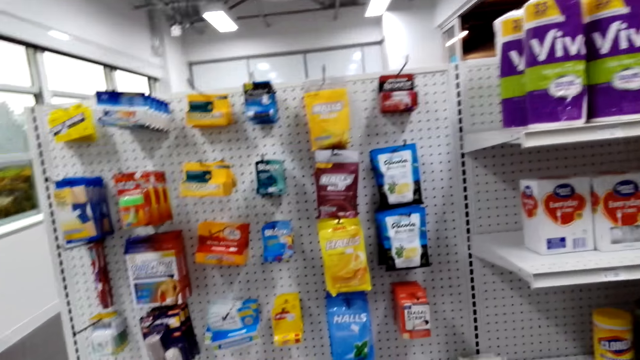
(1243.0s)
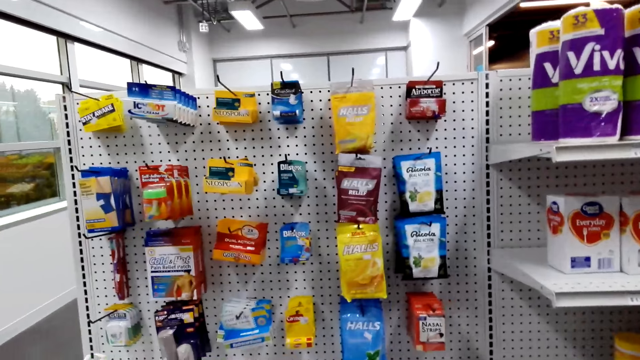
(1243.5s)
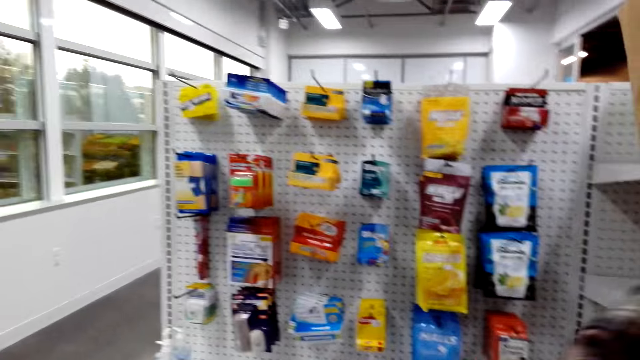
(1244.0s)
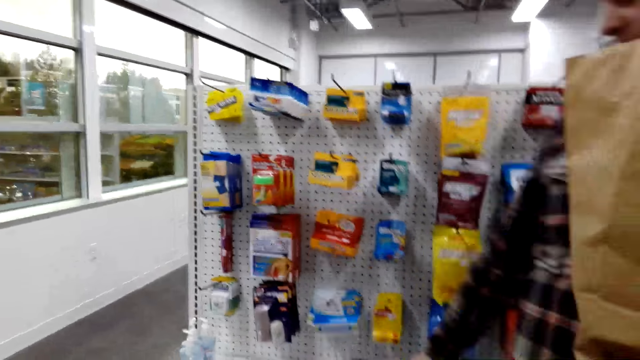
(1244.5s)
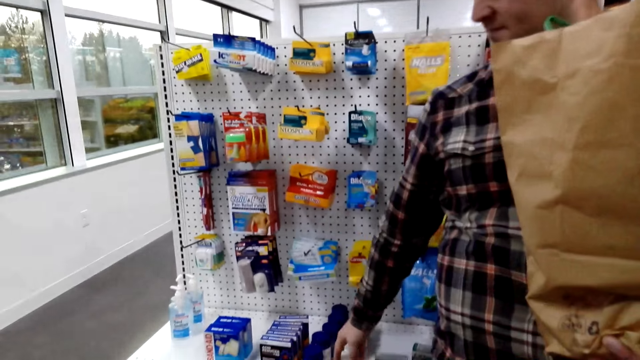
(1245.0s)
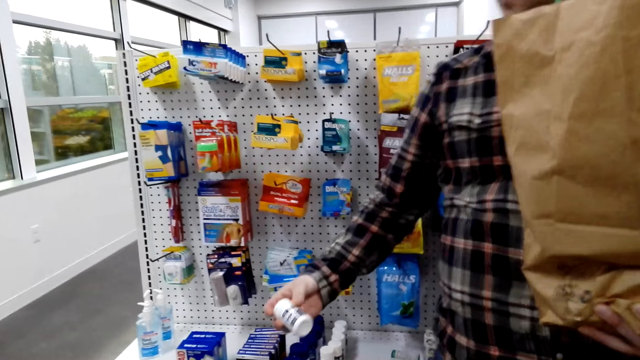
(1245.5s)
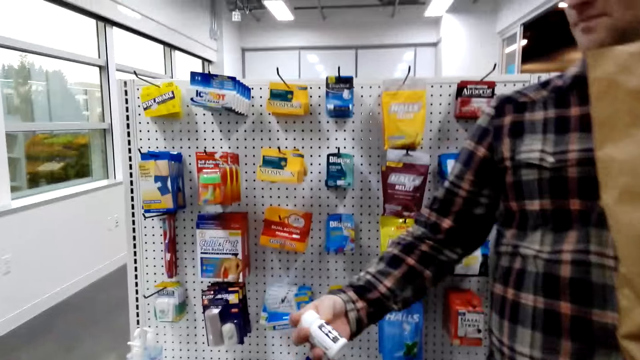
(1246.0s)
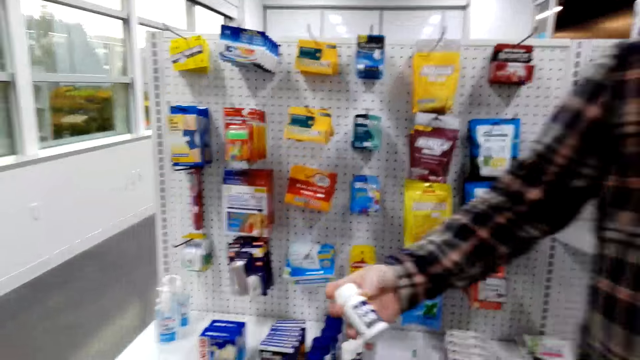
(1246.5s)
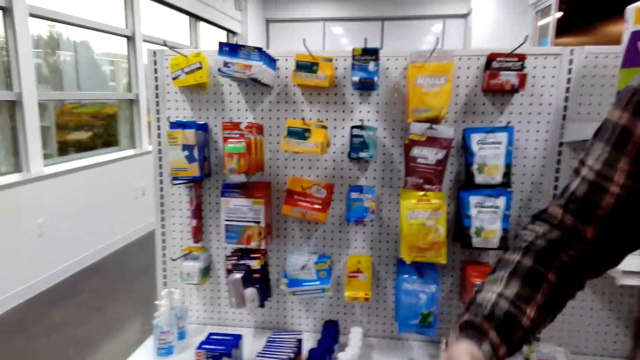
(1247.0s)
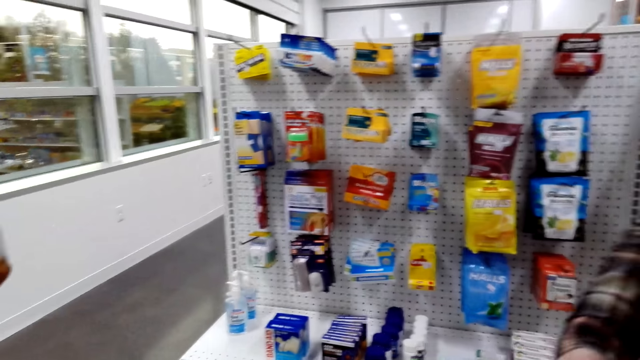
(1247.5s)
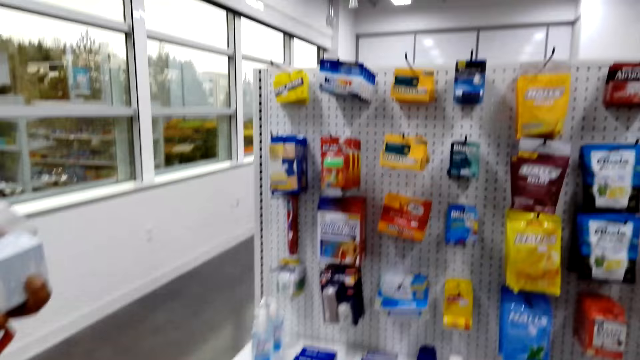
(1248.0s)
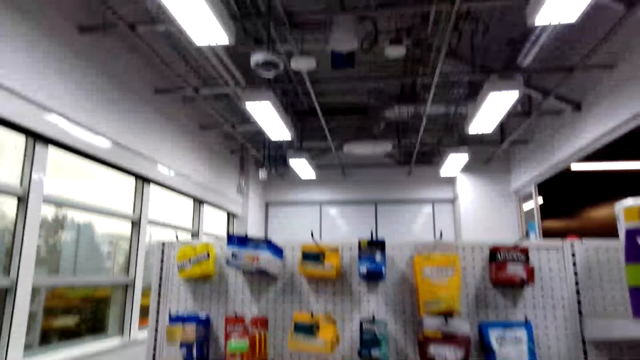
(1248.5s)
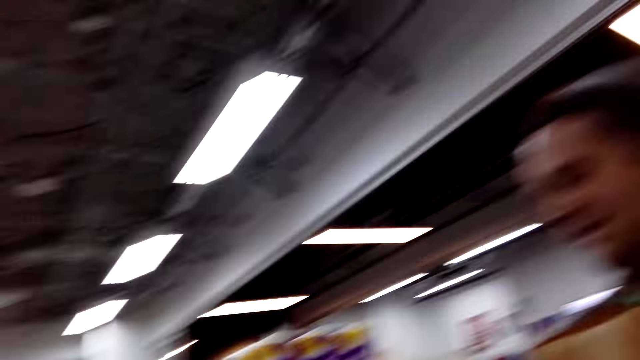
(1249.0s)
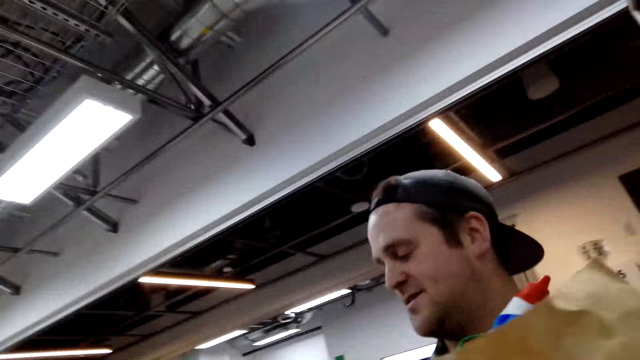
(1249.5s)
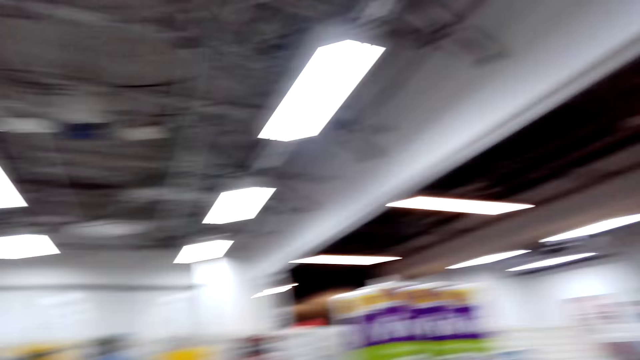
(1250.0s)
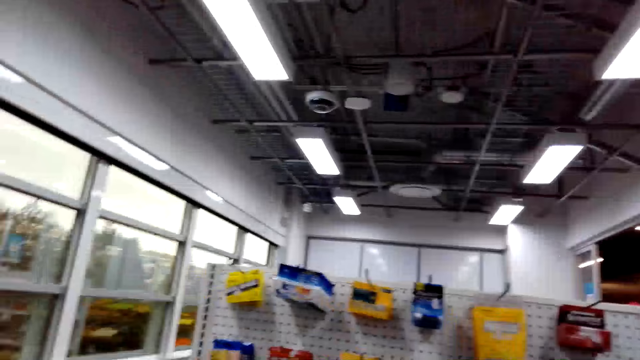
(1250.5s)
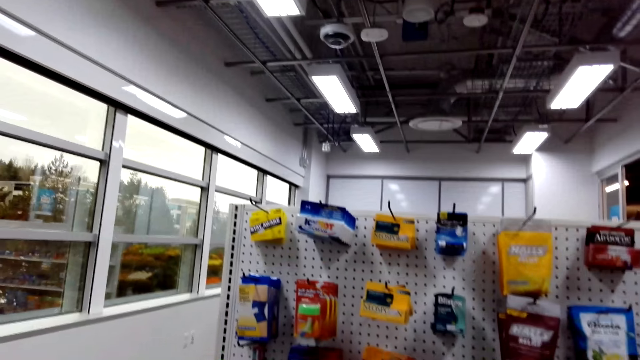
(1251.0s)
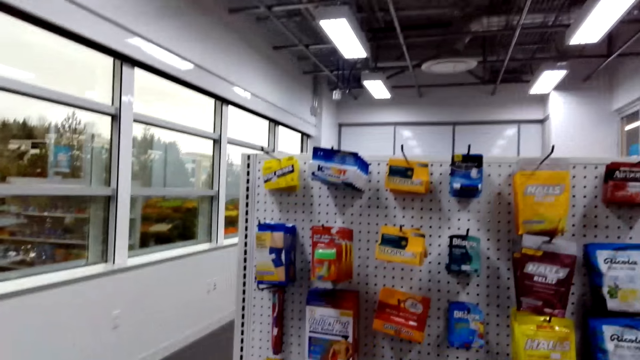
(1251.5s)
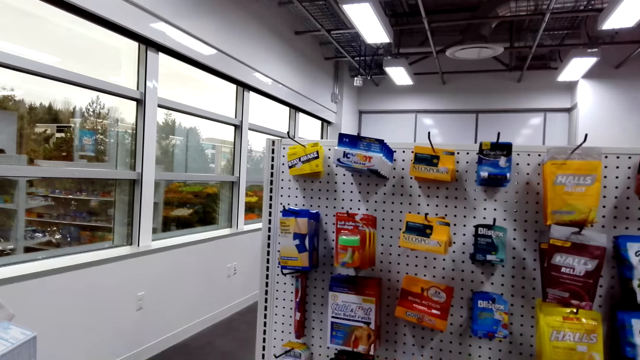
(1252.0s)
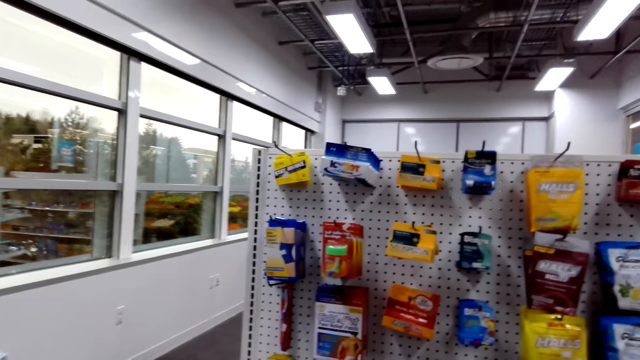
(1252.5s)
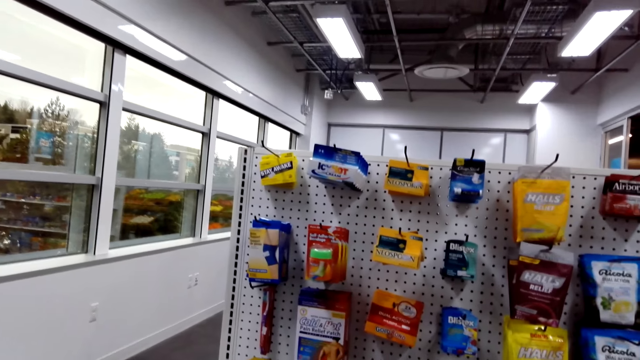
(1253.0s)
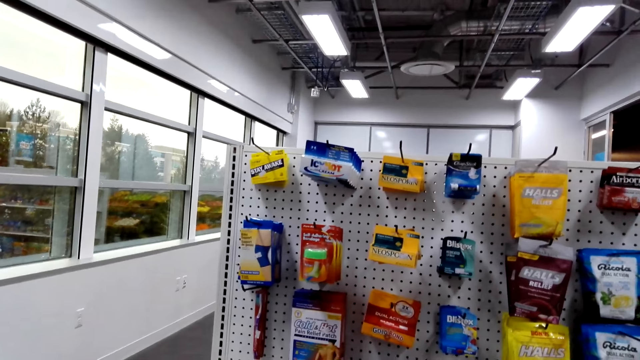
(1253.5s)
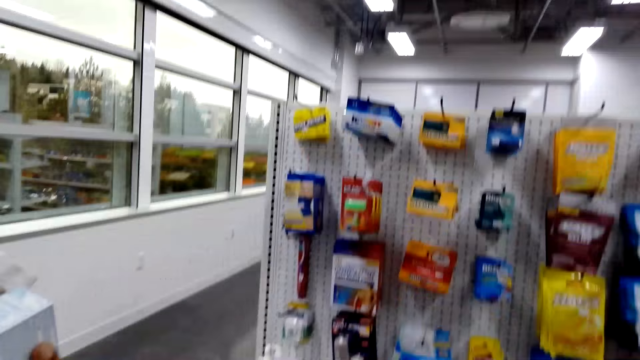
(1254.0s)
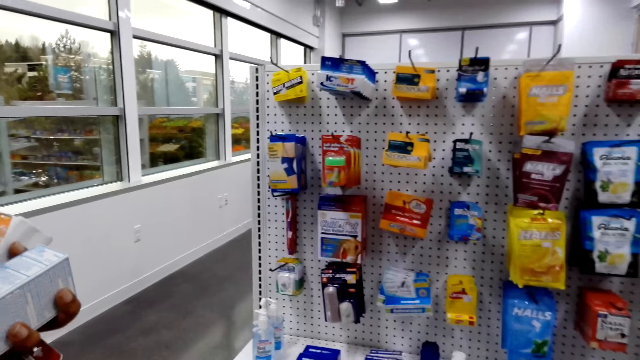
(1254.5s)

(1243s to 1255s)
A person takes items on the shelf. The camera wearer looks at the shelves.

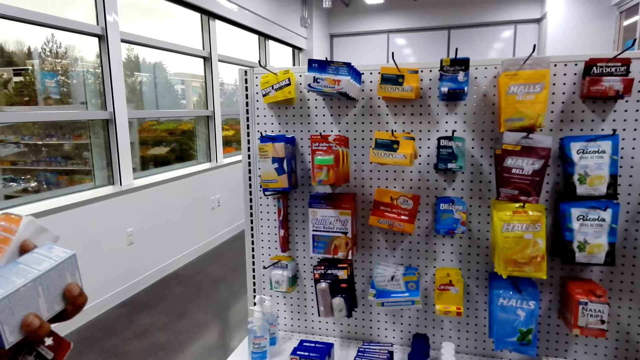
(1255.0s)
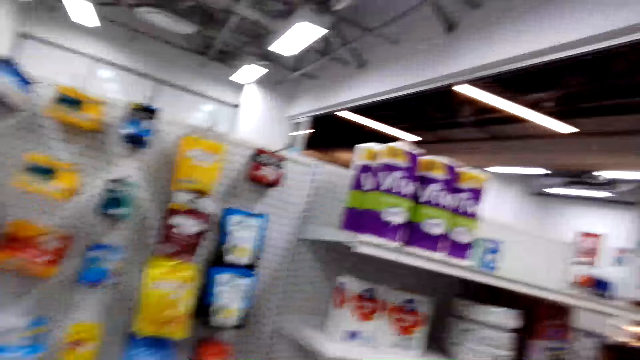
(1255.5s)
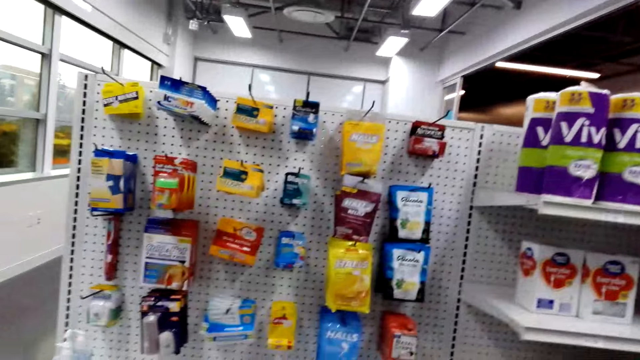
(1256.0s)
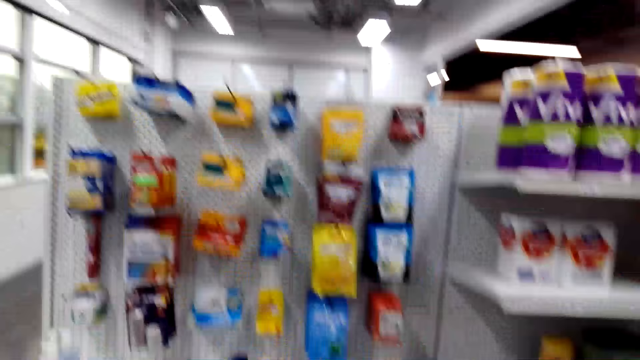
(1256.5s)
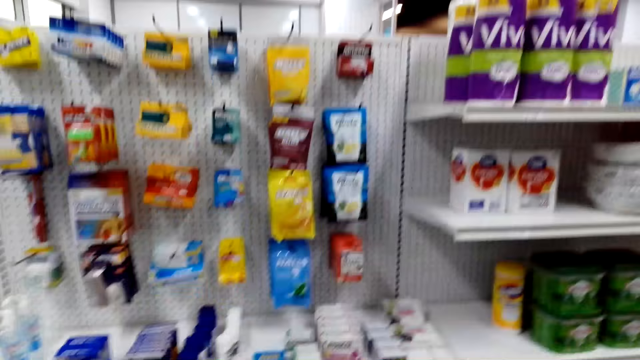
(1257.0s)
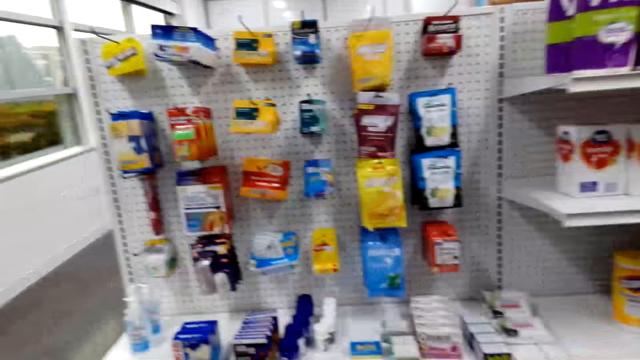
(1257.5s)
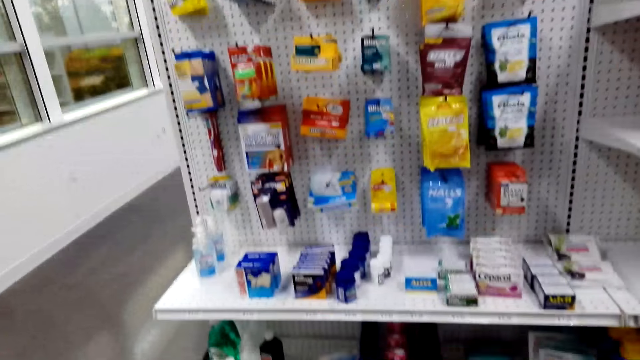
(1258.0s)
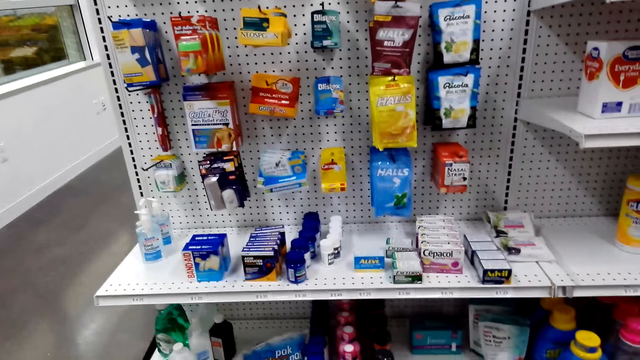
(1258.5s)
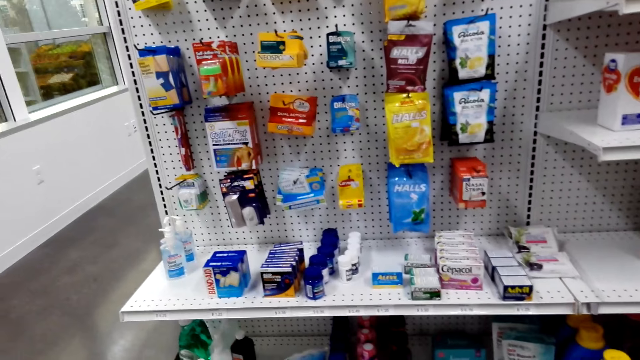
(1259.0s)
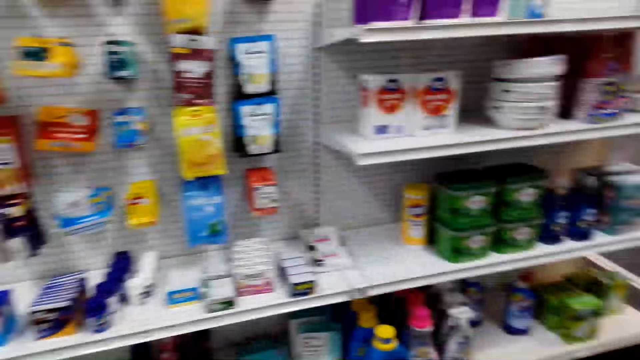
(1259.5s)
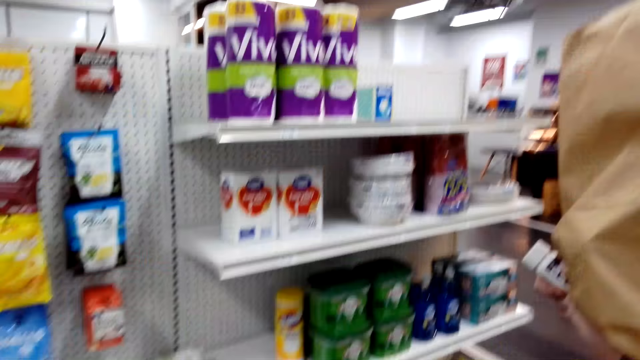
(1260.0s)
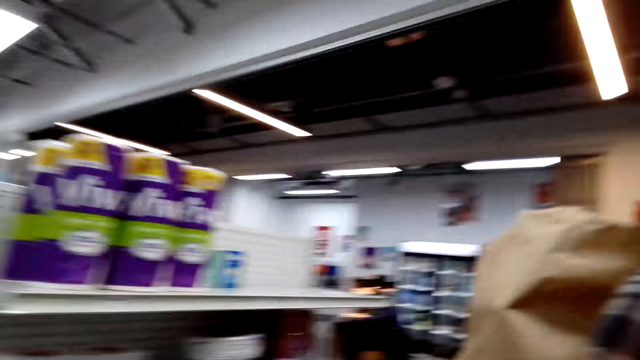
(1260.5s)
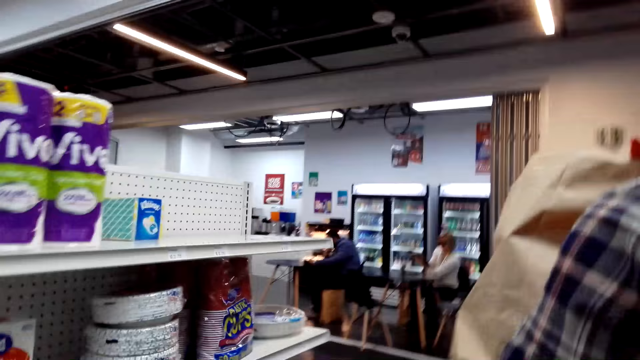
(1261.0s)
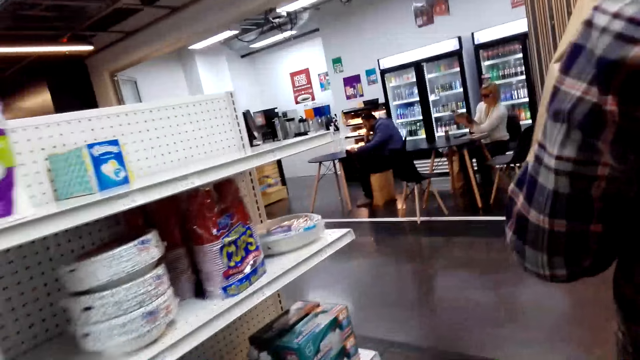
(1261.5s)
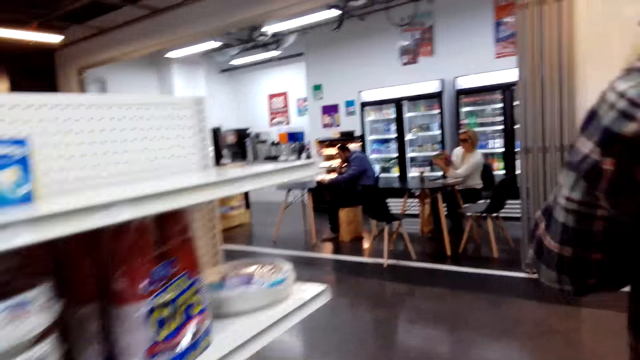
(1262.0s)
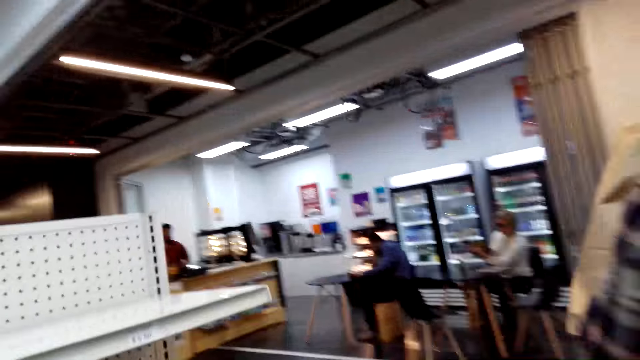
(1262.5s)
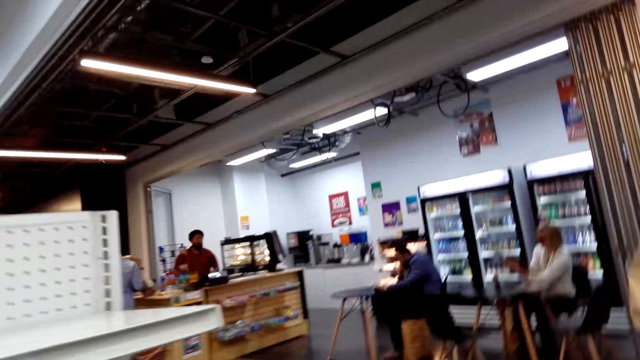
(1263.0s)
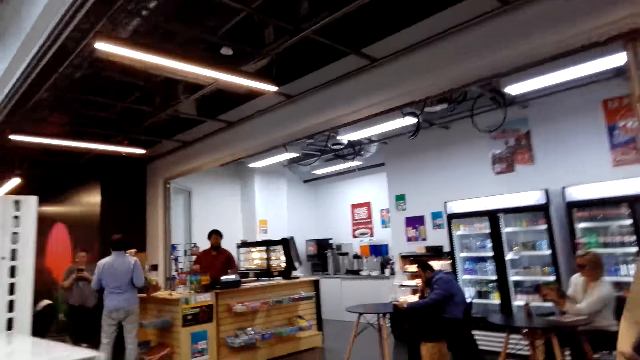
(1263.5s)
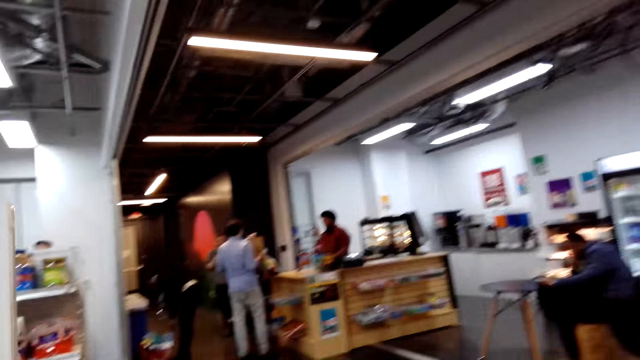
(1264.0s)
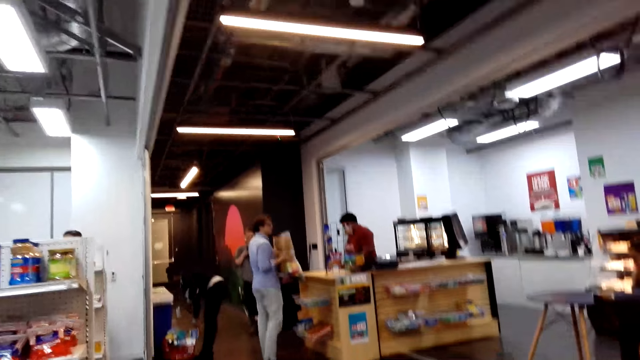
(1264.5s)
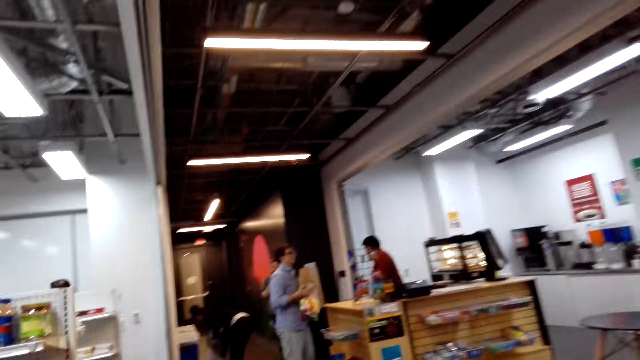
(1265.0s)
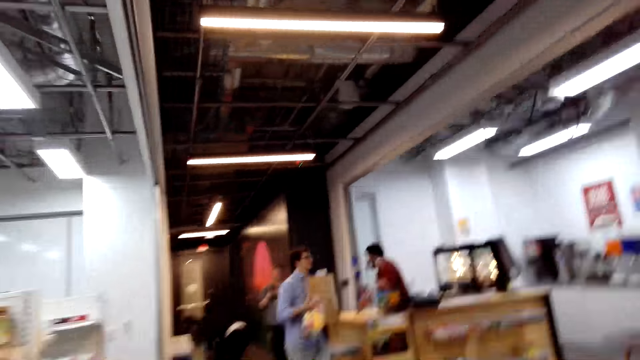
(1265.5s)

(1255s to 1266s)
The camera wearer talks to the person and another person. They walk around.
